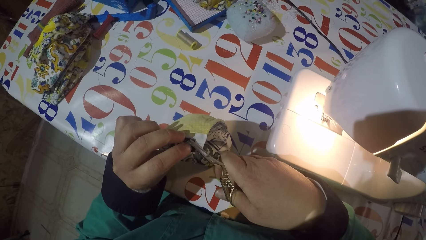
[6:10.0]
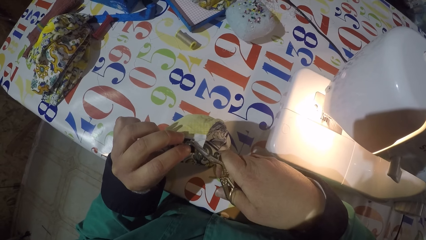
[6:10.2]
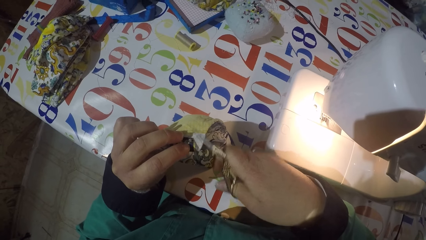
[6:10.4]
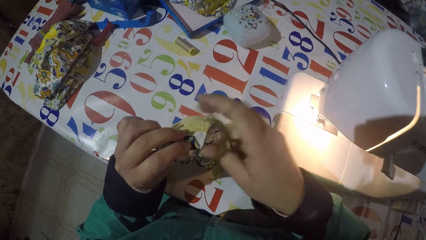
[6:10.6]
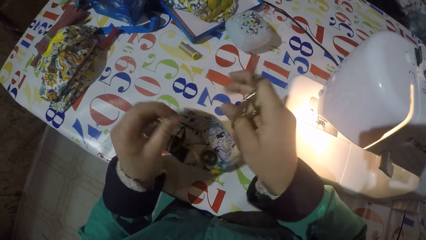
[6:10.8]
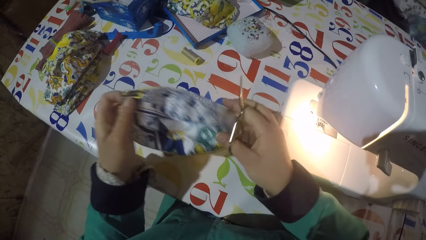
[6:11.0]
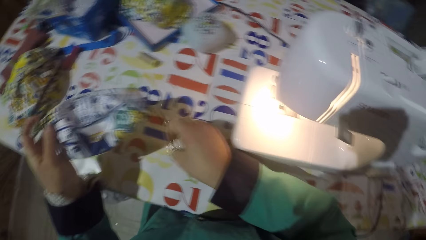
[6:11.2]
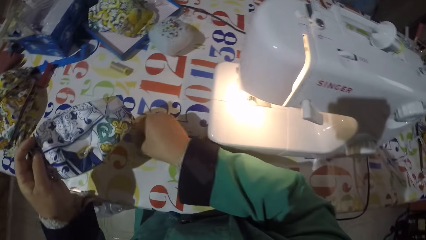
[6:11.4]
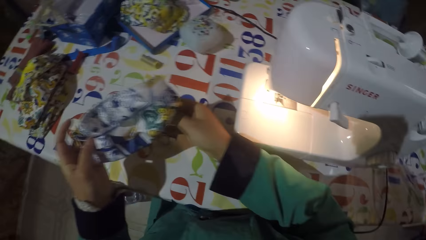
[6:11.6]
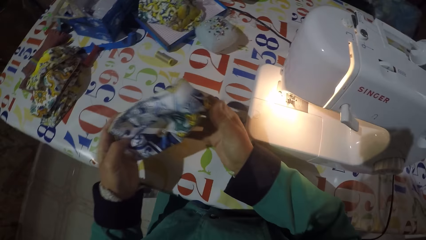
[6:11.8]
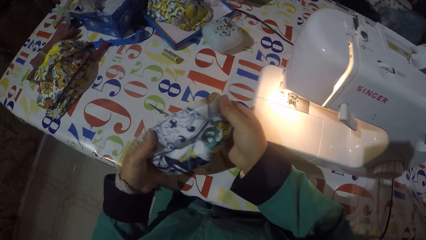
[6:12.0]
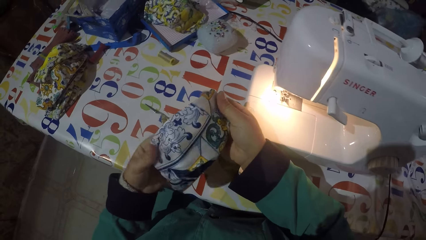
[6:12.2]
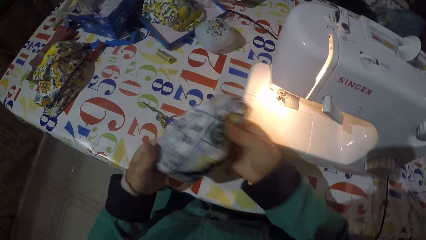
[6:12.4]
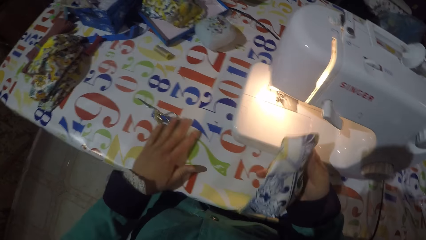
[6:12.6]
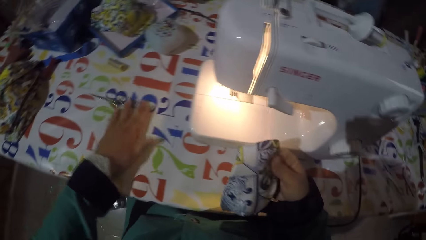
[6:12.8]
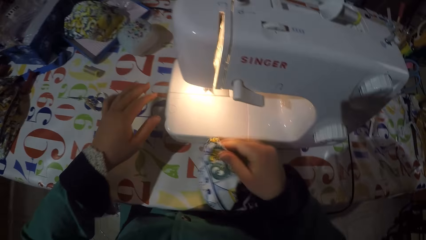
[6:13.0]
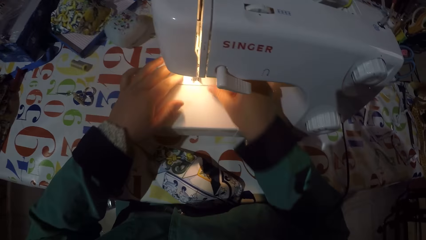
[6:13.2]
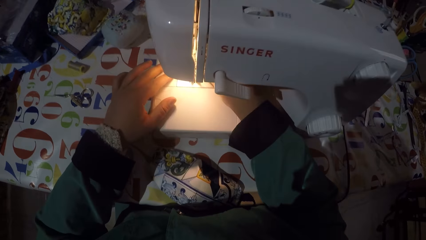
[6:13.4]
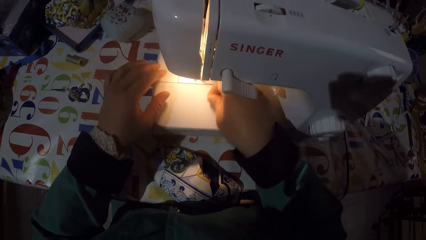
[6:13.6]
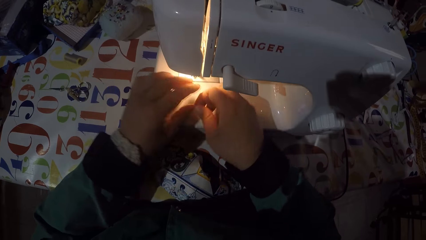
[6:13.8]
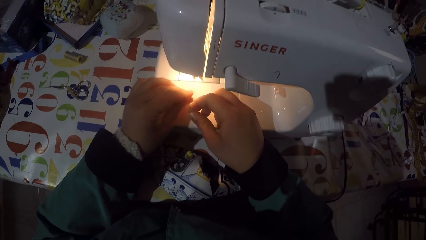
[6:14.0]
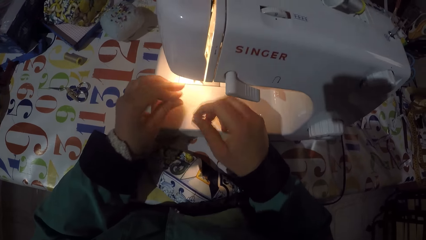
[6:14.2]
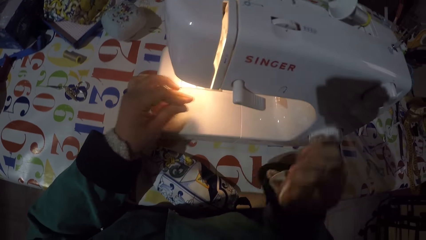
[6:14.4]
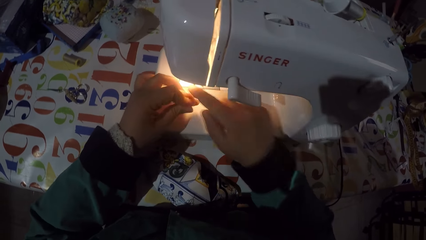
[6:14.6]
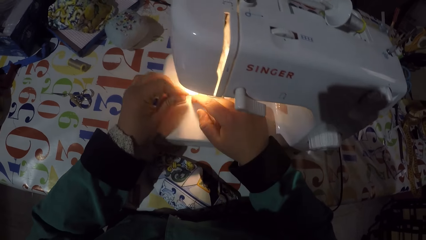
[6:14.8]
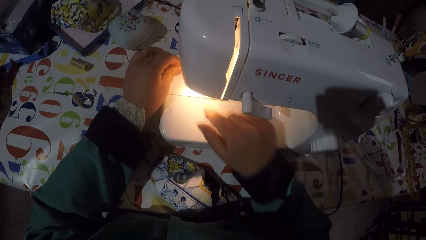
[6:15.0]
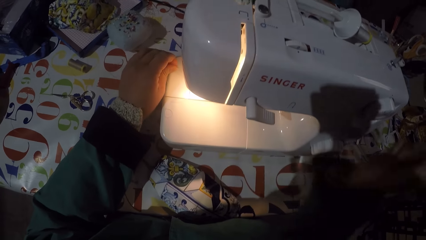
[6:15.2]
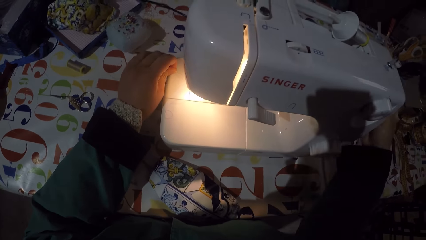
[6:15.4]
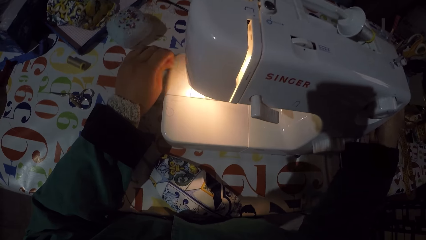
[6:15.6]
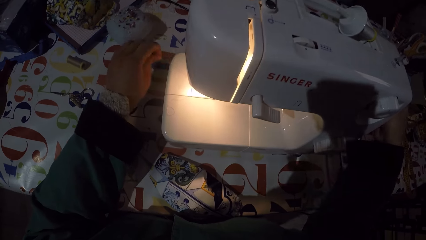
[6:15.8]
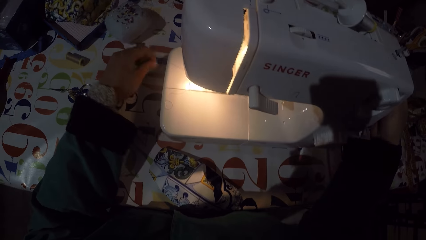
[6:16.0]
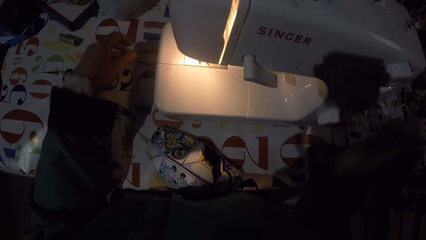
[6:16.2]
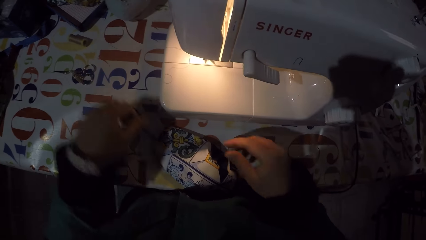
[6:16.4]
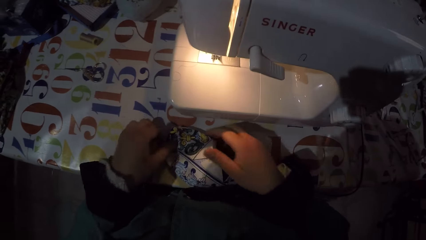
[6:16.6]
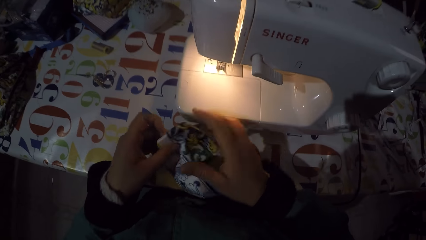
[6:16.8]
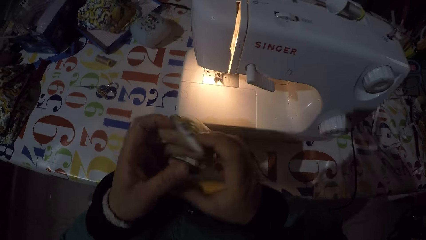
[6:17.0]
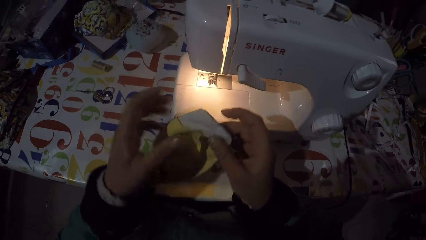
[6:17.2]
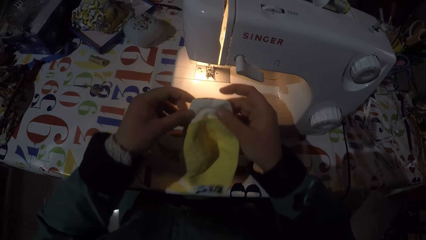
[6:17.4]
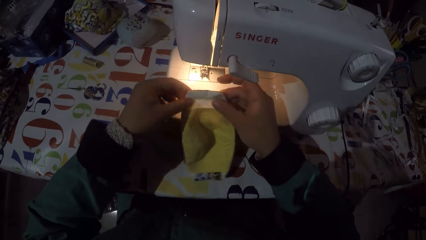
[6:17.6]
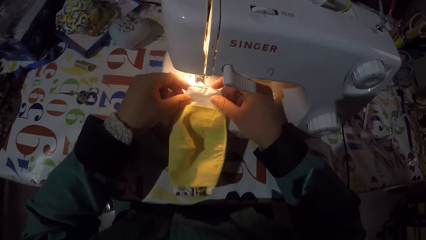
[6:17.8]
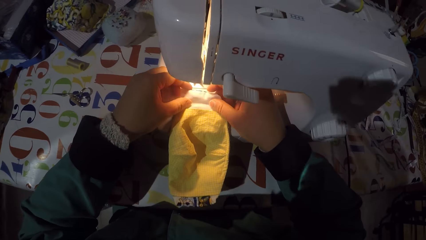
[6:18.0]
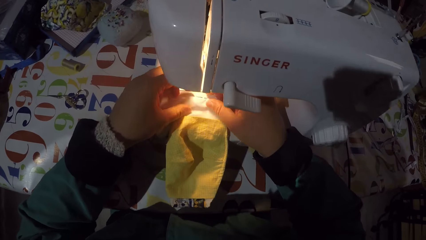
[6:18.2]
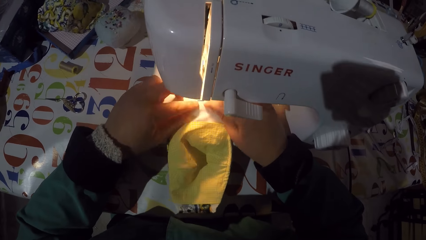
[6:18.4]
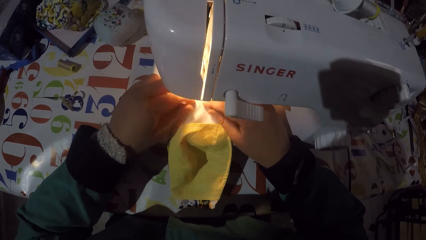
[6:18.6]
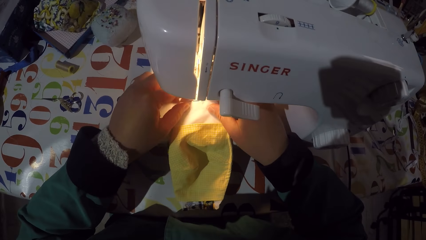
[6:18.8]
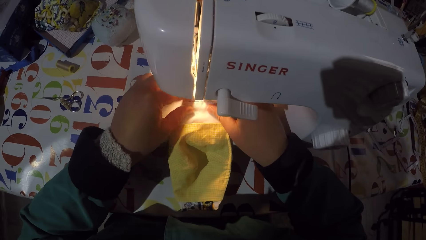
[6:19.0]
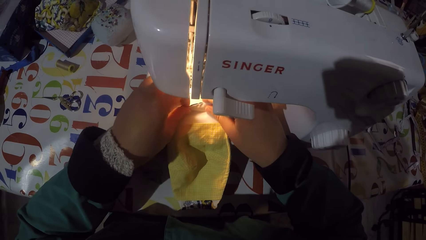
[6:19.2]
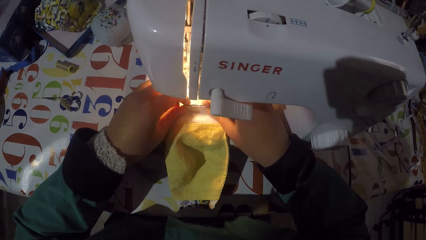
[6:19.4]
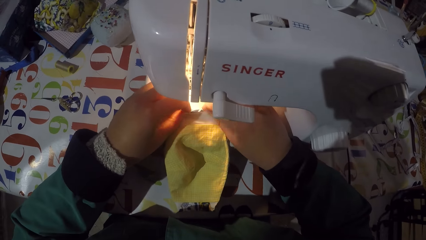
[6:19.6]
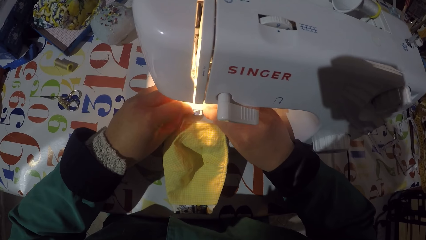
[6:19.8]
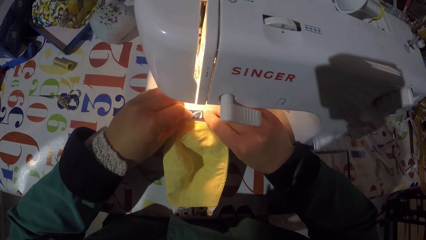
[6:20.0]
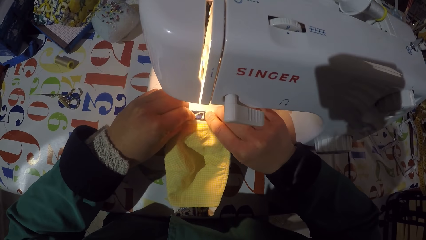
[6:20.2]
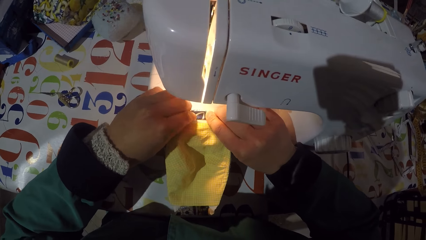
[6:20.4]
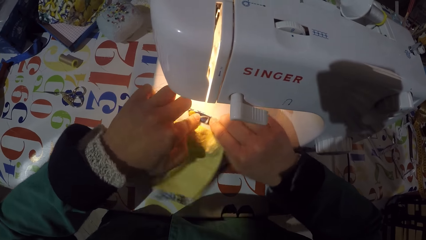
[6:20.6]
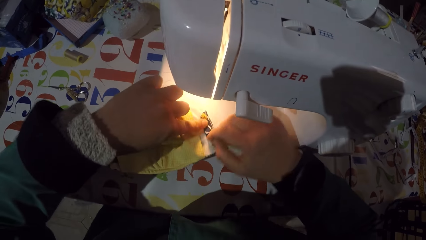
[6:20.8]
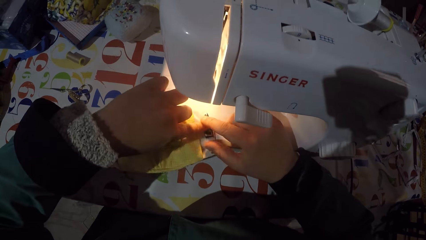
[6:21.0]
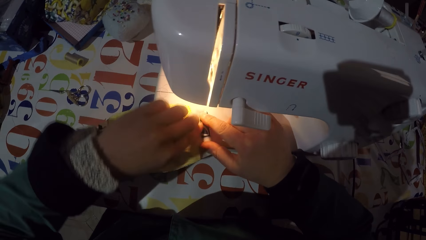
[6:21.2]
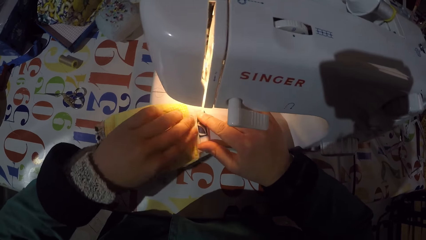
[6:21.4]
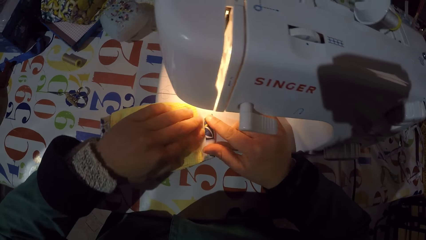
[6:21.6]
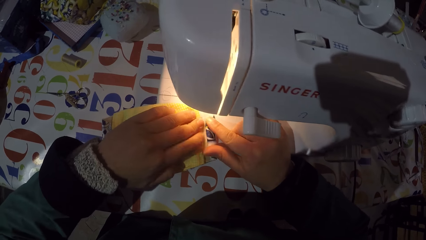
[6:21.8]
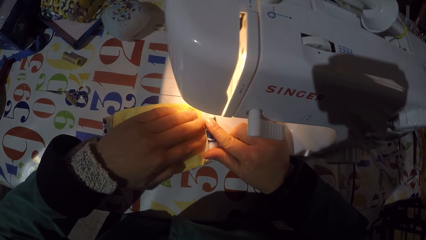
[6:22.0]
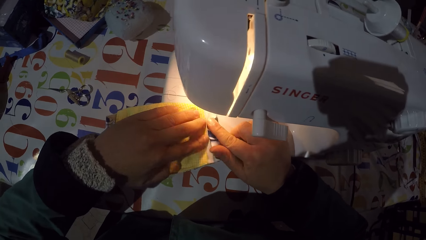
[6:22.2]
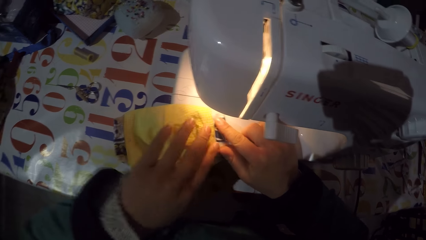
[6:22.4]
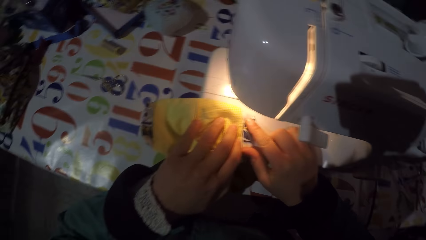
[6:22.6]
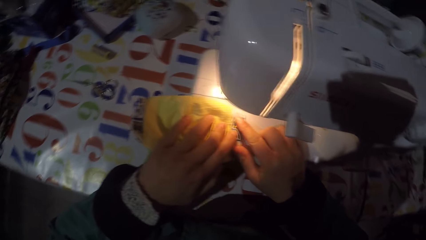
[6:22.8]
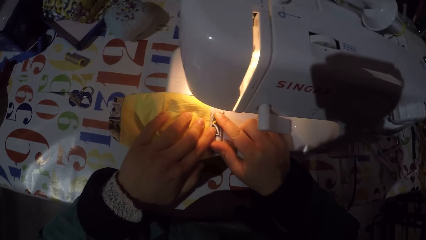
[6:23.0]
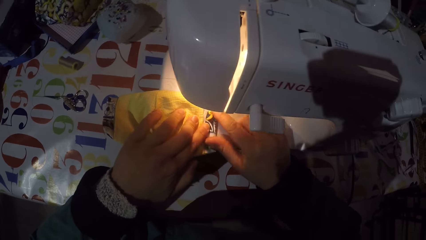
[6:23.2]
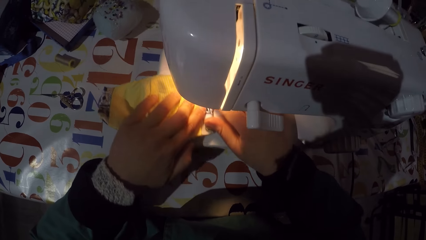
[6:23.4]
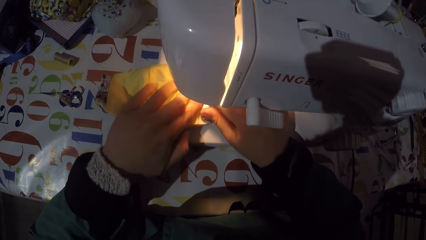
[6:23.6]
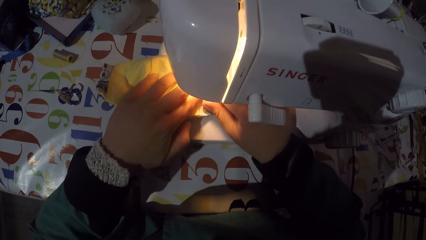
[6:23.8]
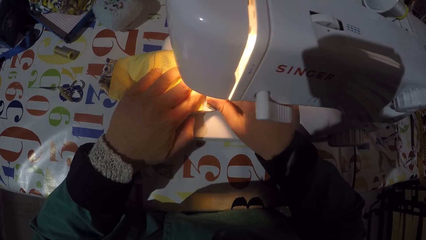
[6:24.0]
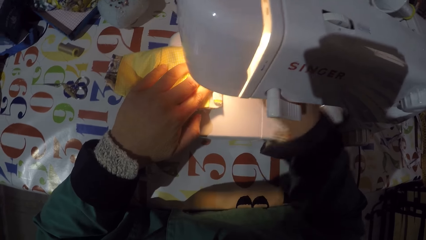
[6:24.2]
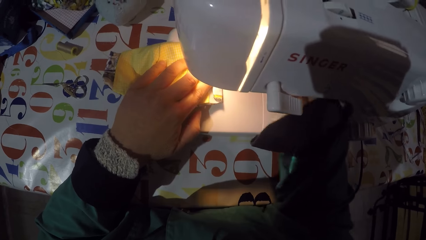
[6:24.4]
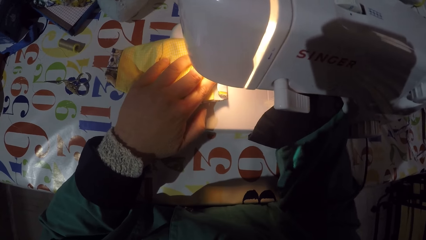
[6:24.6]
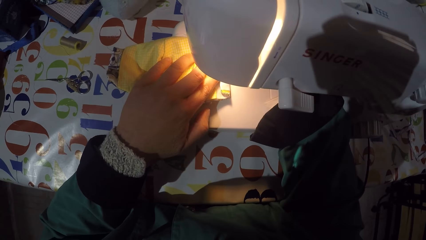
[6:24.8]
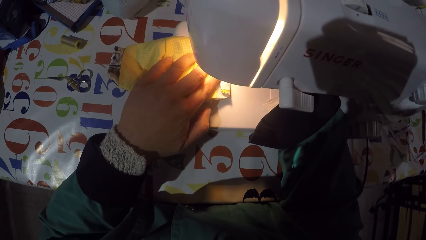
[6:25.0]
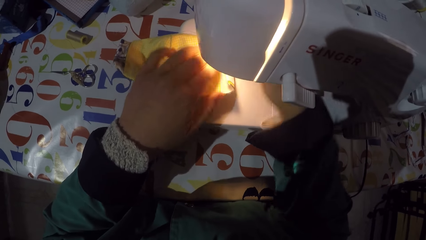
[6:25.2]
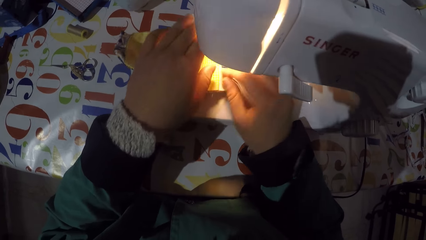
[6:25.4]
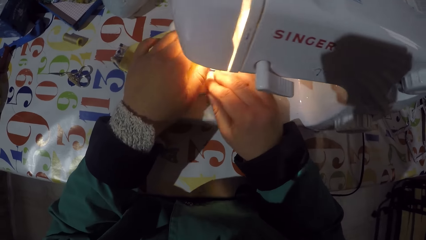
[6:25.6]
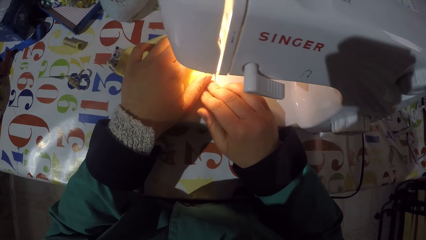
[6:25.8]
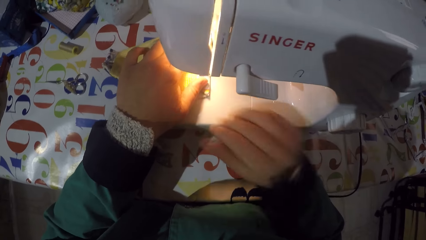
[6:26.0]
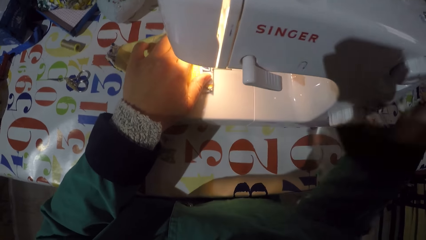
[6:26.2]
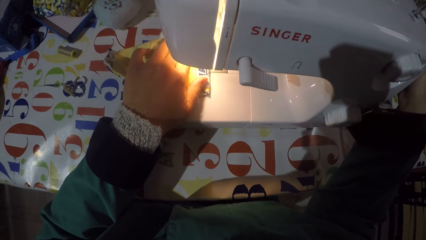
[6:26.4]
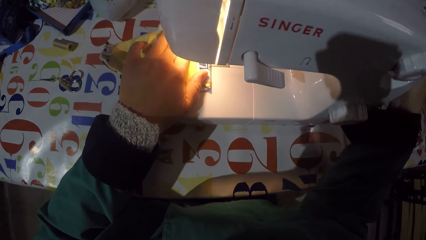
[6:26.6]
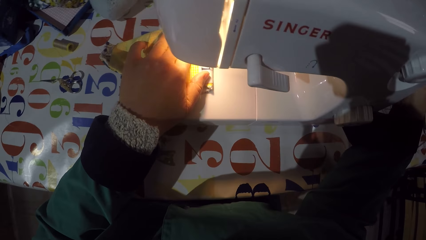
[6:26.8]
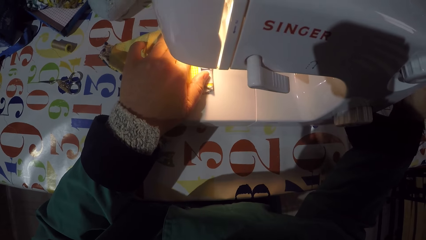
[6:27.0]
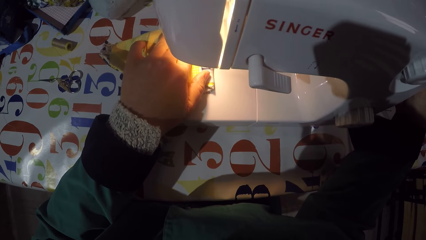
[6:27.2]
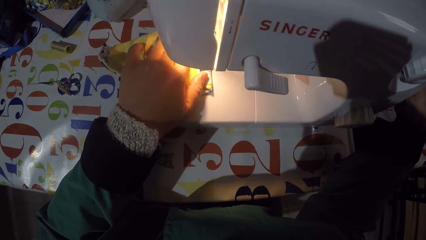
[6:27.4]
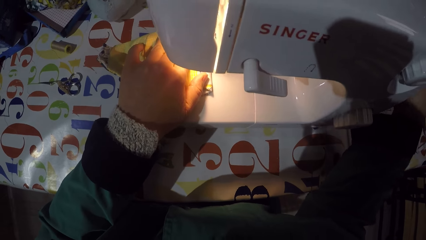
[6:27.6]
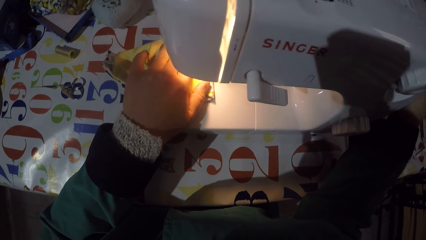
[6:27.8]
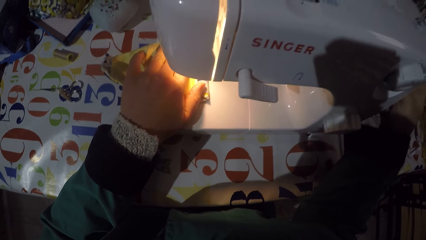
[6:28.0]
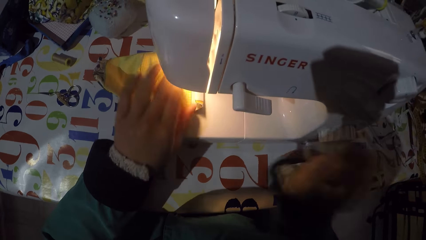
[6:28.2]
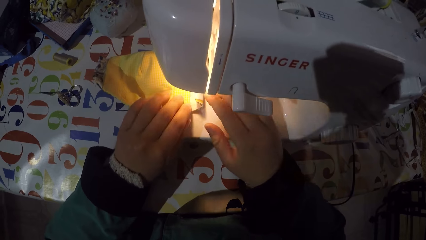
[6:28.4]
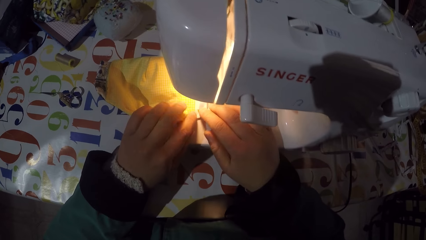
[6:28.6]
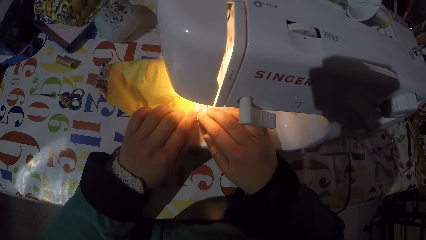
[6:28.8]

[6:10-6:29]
The camera wearer puts the scissors on the table. They hold a piece of cloth or mask. They put the mask on a table. They thread the sewing machine. They pull a string. They adjust a balance wheel. They take the mask from the table. They put the mask in the sewing machine. They fold the edge of the piece of cloth. They push the mask underneath a needle. They align the piece of cloth on the sewing machine. They adjust the balance wheel. They sew the piece of cloth with the sewing machine.
